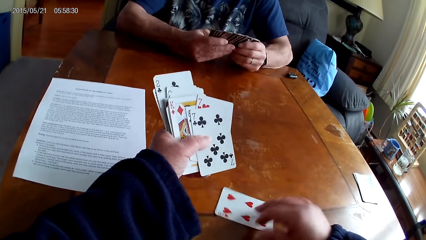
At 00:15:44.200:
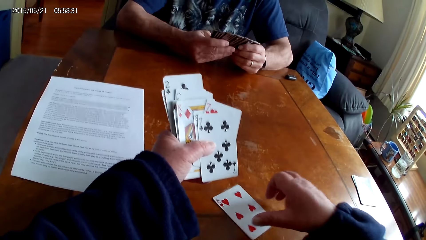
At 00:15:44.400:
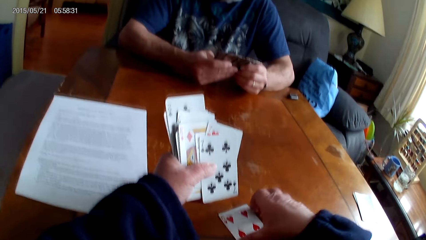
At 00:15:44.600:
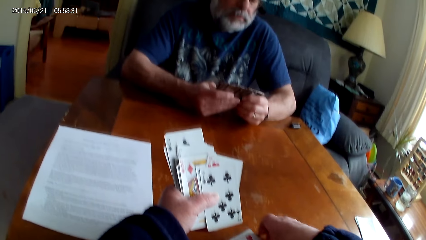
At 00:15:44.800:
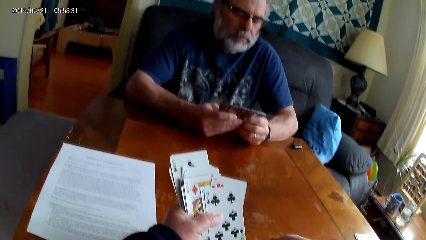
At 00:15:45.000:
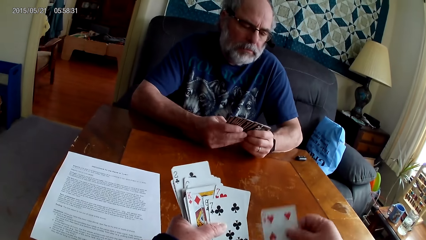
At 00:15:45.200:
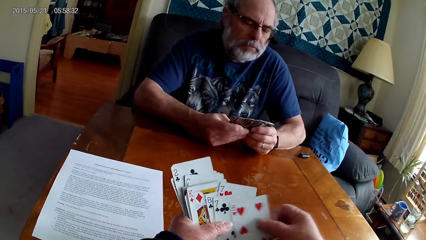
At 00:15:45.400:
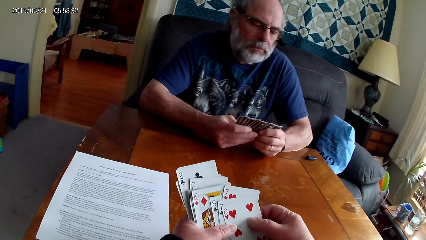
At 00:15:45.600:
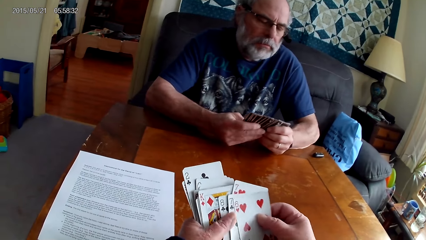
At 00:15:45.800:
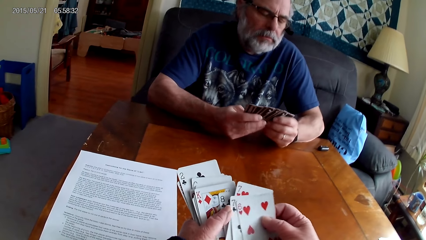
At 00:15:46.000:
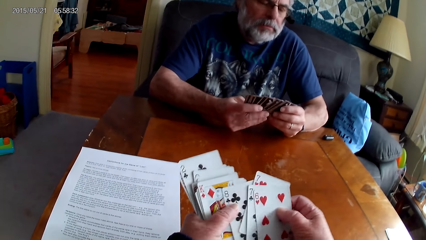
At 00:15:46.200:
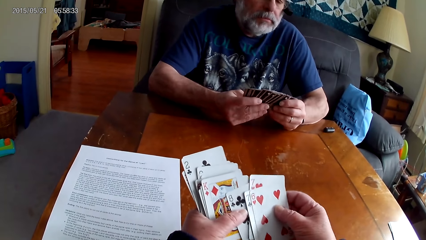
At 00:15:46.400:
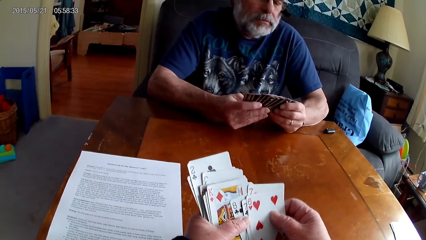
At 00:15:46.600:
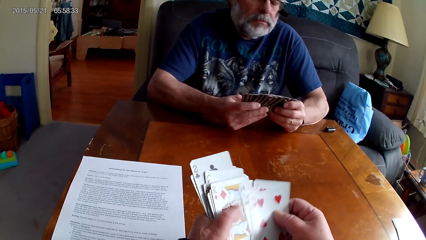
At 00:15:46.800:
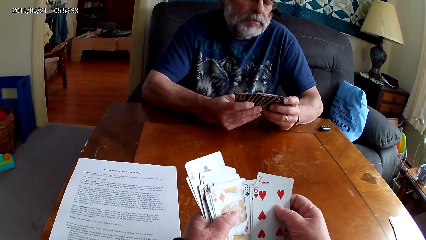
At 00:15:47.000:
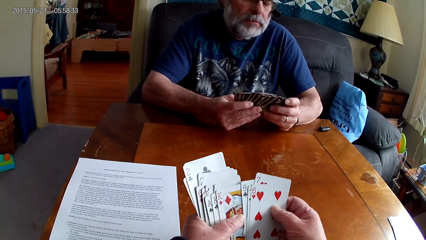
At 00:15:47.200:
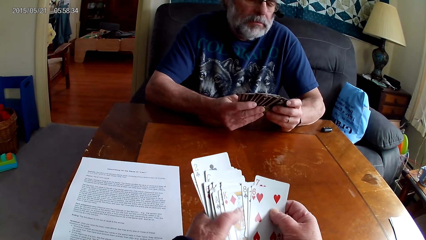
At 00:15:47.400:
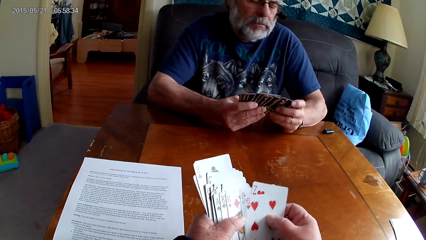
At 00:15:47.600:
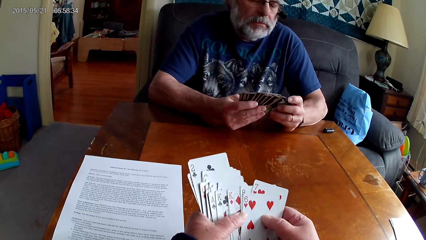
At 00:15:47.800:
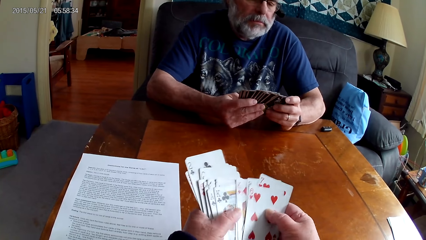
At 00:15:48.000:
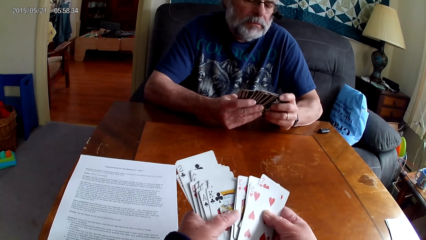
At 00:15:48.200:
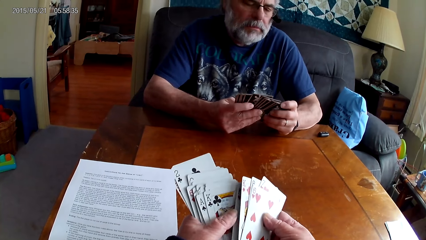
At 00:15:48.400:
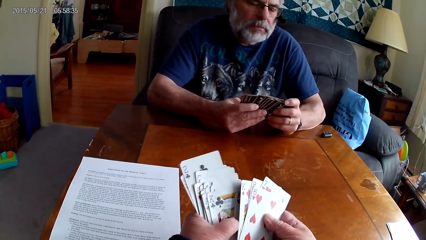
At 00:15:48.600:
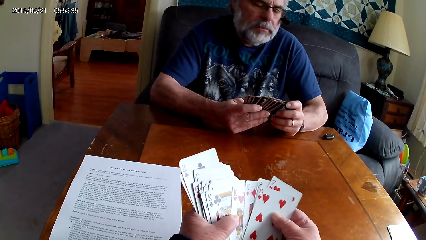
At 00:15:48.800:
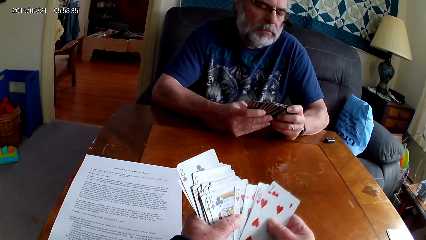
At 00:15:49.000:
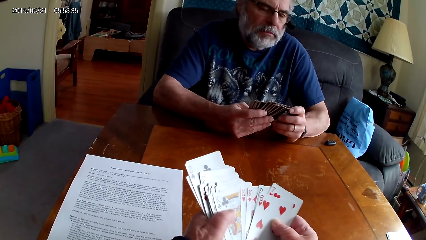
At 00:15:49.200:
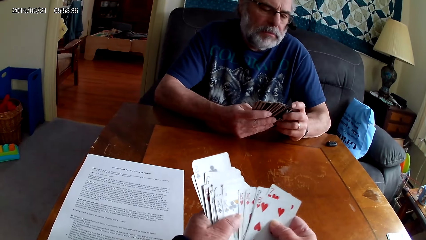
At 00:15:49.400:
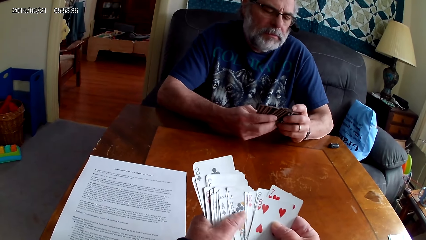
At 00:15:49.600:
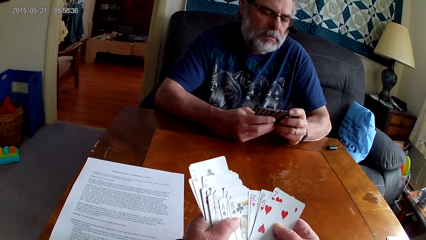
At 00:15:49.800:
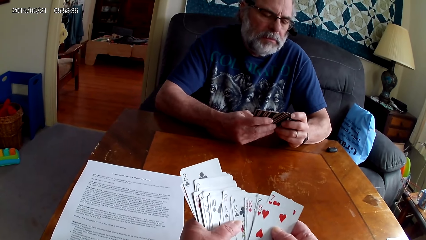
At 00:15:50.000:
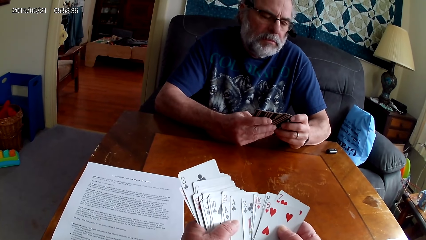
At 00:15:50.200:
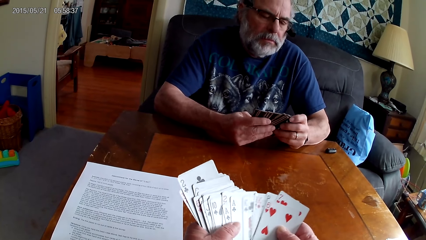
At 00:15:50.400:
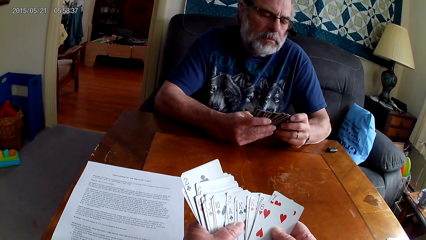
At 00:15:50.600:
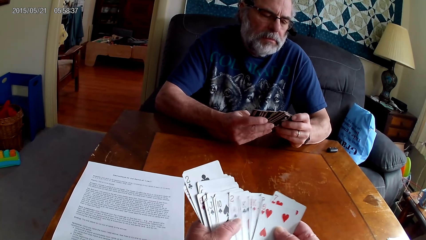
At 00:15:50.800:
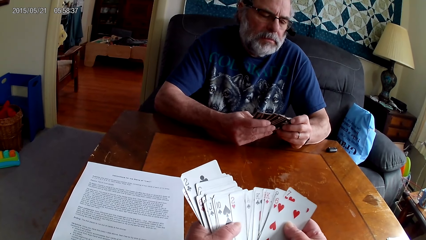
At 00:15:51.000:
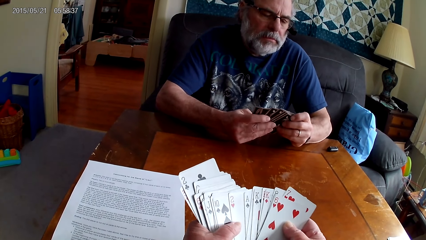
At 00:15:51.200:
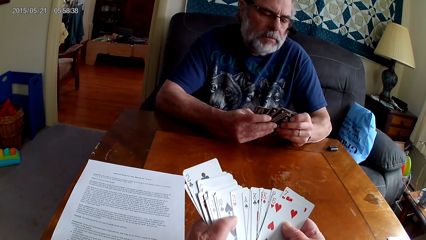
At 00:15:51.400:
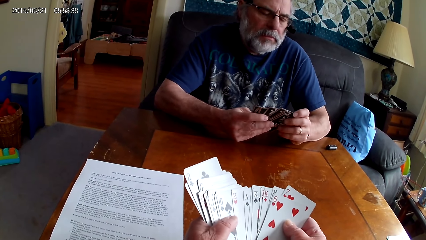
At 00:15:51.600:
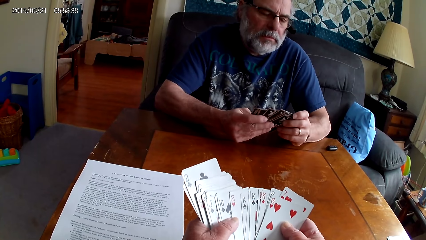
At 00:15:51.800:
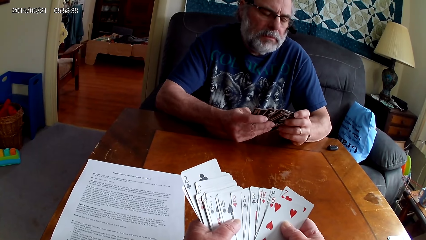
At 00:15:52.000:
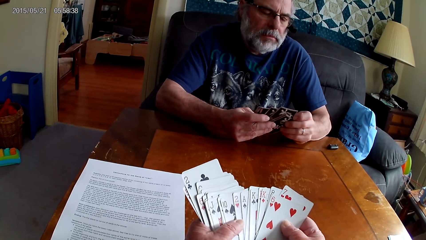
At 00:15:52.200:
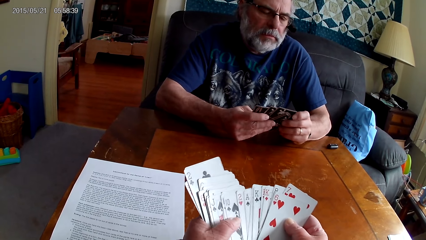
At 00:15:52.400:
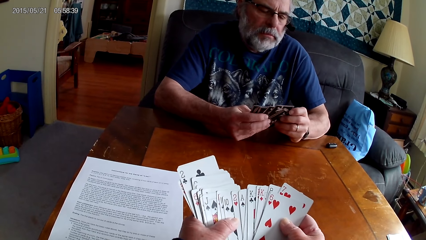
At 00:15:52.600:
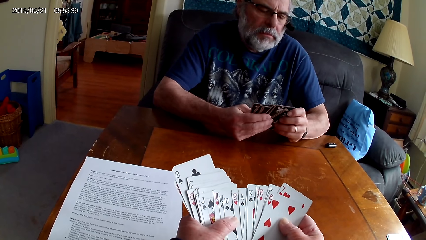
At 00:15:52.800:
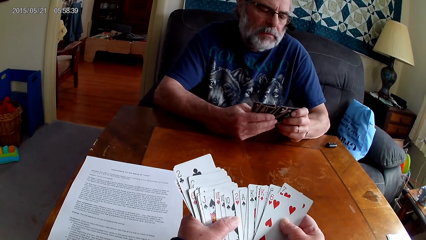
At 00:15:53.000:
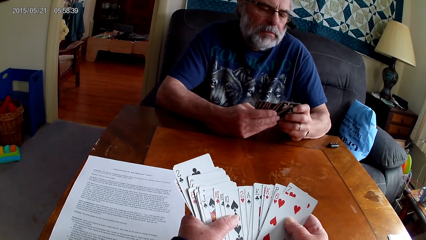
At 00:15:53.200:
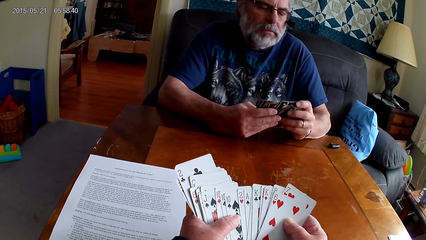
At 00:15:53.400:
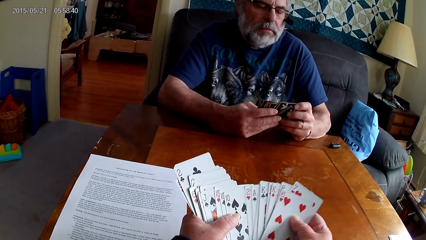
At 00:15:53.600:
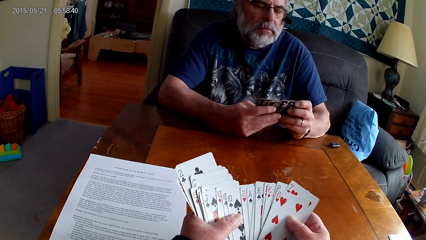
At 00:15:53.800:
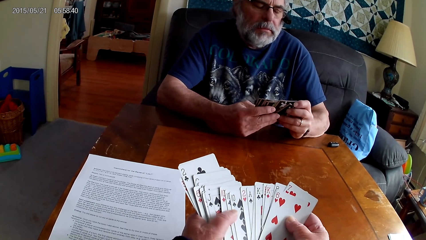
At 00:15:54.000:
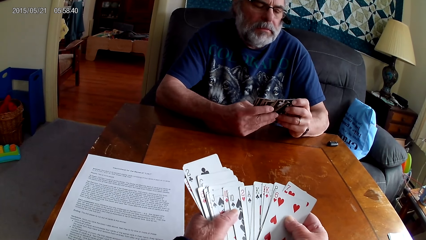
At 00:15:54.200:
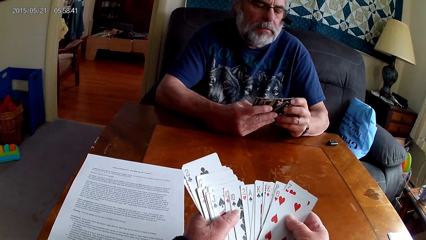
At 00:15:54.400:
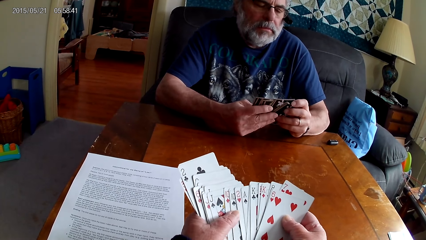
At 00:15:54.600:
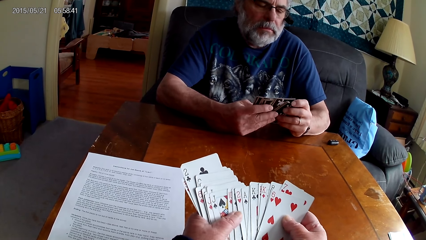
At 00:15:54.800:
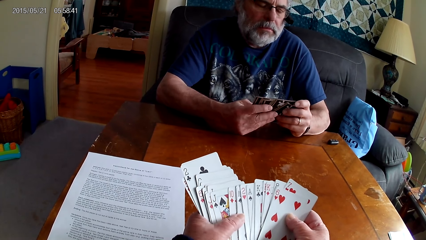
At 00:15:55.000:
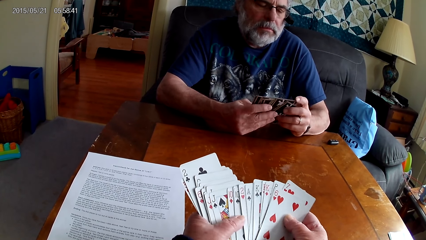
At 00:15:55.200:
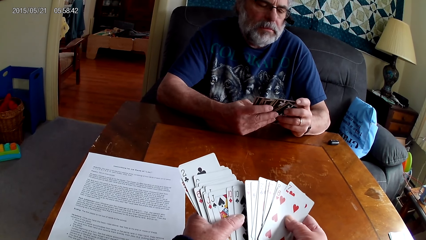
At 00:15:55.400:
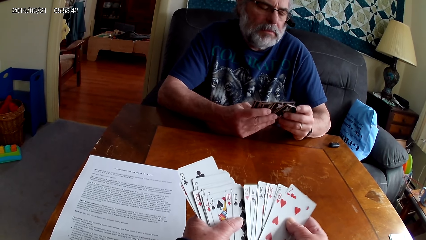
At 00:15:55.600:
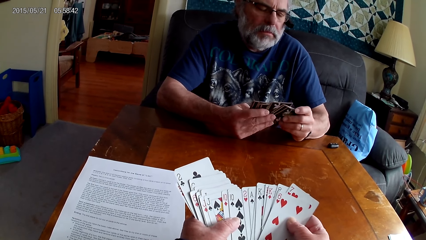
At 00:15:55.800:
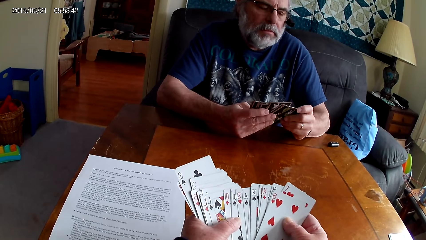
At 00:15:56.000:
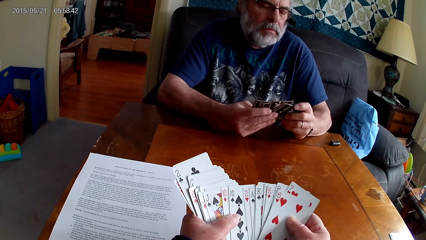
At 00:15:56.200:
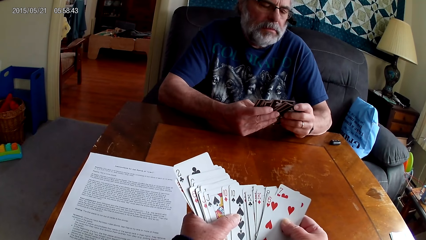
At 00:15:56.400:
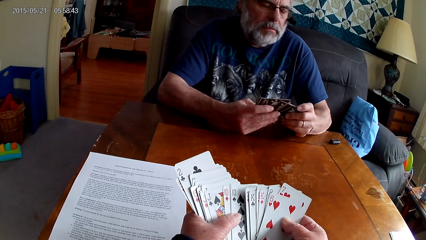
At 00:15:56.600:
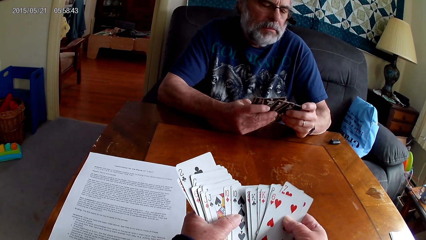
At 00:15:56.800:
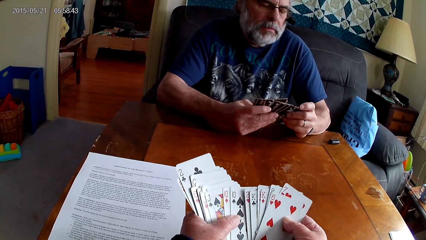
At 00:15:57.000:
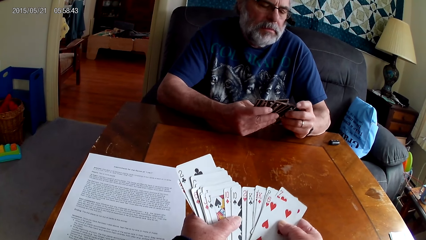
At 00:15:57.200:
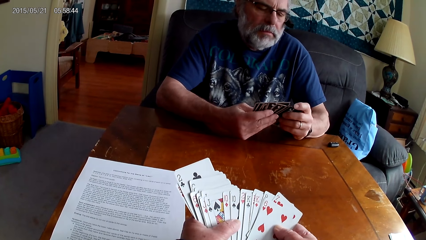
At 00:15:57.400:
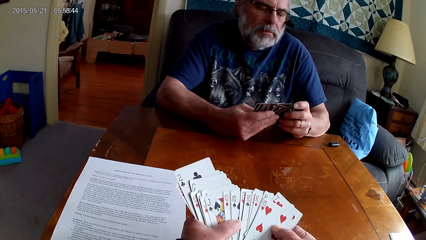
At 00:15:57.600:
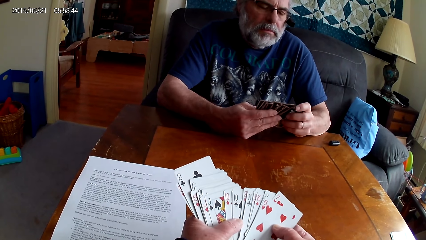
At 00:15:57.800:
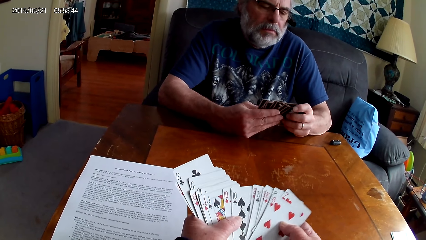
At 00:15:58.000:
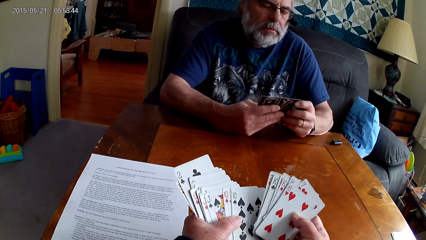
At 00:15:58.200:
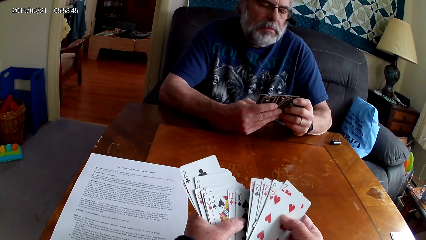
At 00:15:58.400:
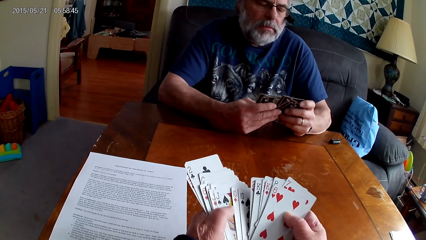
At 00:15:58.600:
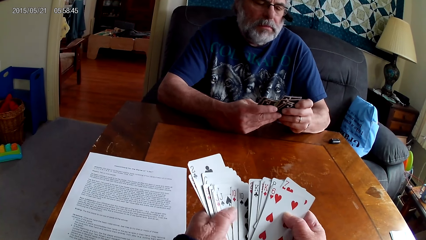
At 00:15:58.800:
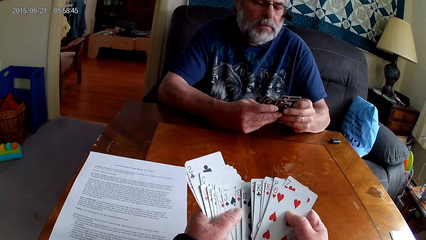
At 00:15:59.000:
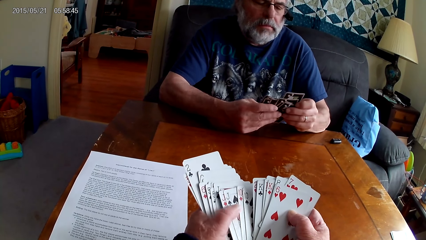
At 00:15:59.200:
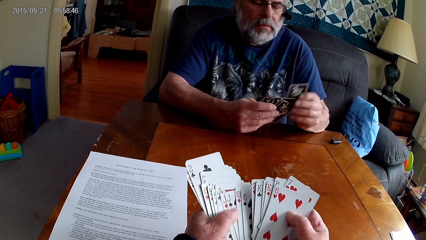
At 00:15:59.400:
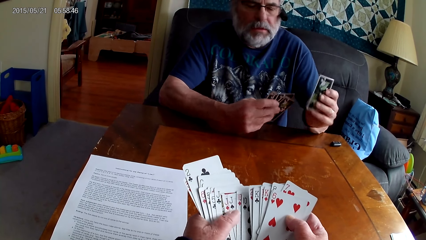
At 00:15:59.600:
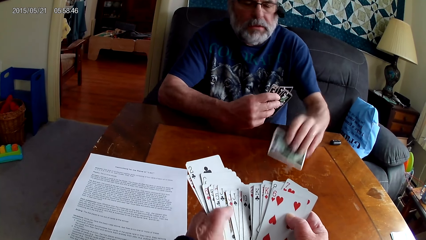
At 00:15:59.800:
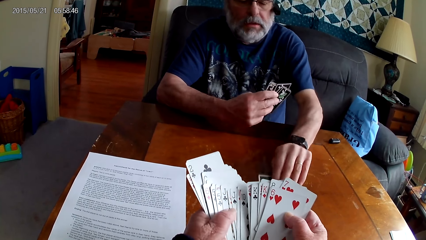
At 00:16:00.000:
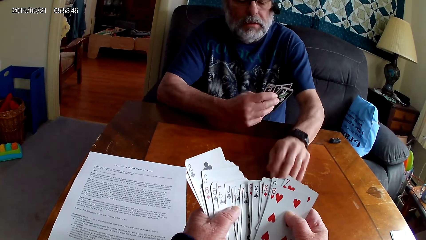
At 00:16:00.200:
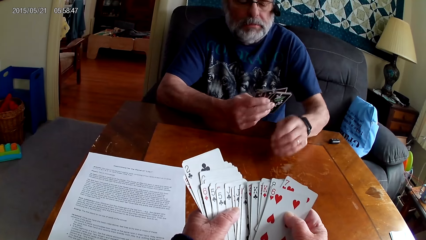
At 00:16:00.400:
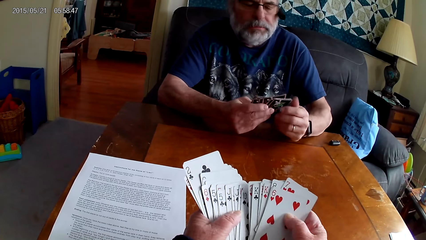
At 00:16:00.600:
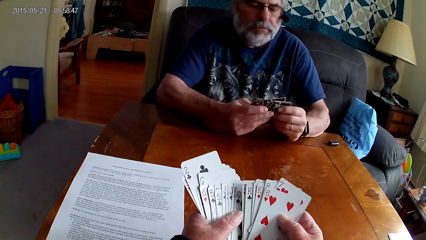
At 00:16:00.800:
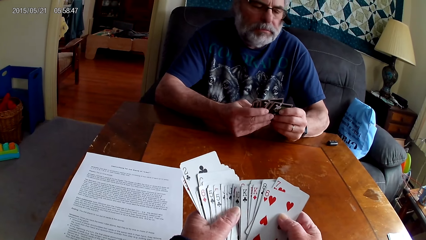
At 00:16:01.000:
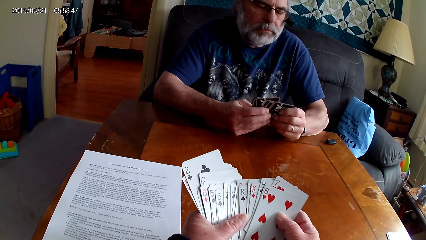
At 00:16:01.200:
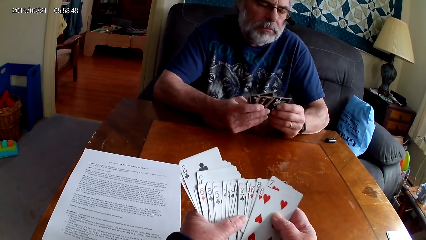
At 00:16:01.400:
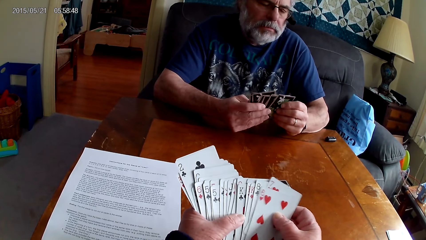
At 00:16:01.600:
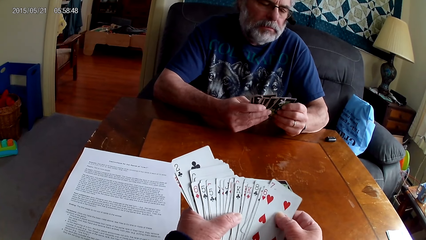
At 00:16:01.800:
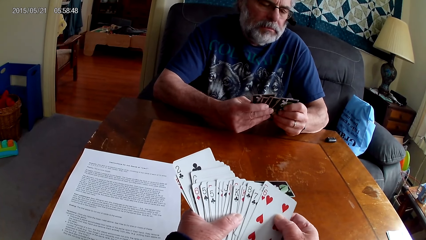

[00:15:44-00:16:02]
The camera wearer picks poker cards from the table. They drop a card on the table. They arrange cards. A man puts a card on the table.
